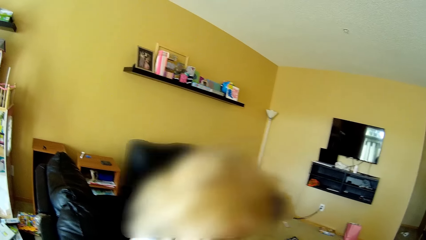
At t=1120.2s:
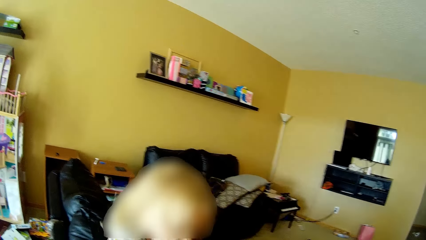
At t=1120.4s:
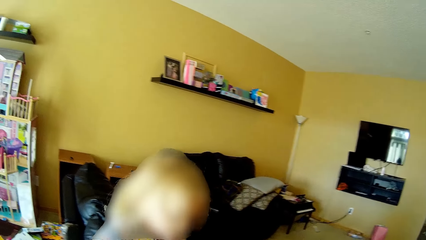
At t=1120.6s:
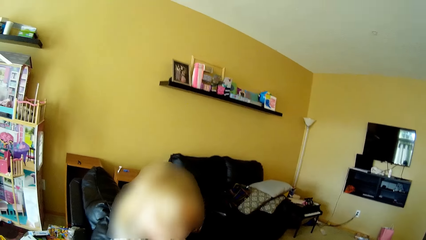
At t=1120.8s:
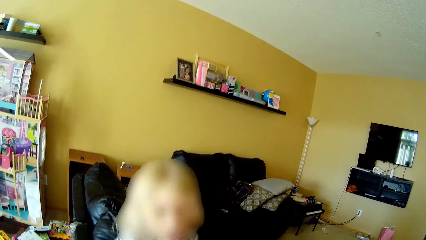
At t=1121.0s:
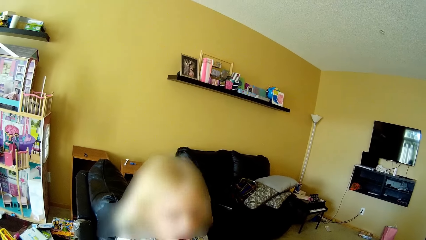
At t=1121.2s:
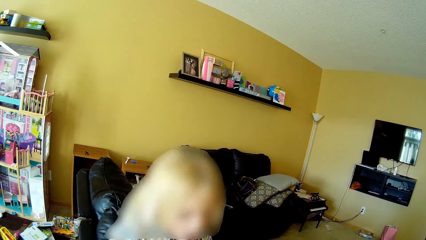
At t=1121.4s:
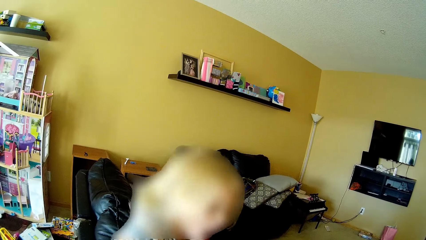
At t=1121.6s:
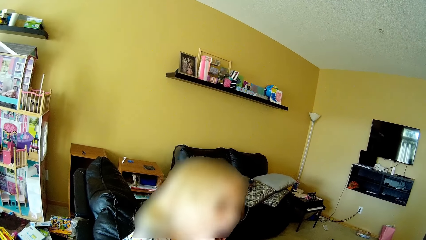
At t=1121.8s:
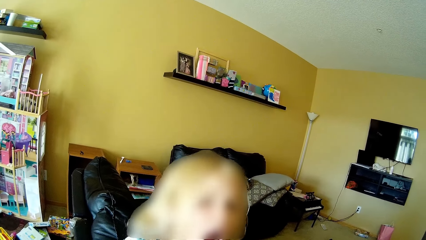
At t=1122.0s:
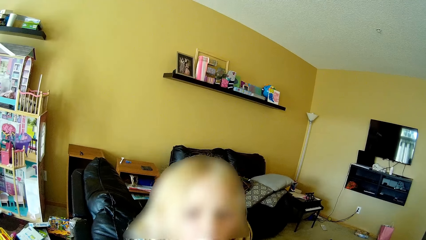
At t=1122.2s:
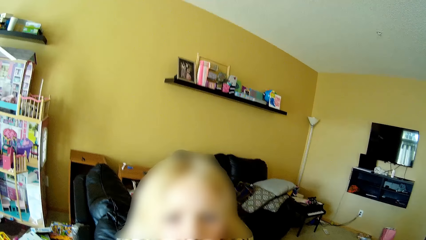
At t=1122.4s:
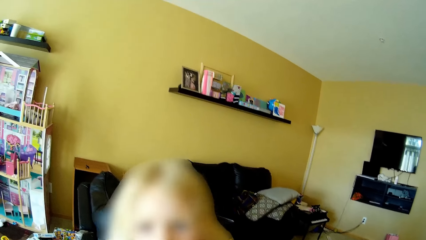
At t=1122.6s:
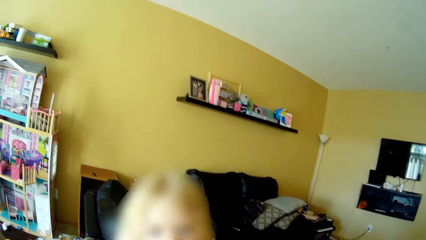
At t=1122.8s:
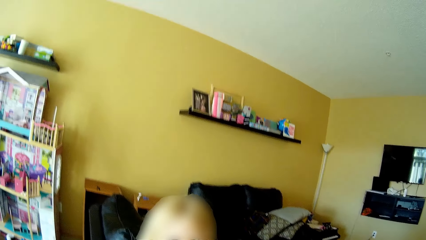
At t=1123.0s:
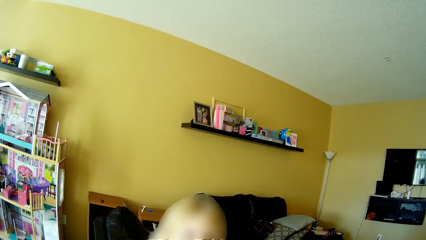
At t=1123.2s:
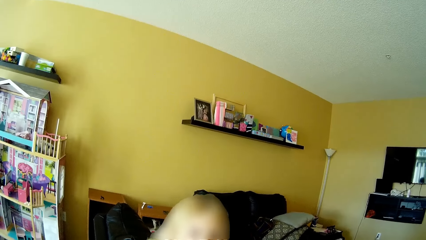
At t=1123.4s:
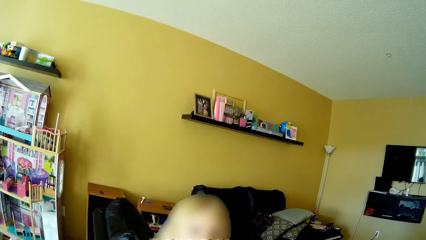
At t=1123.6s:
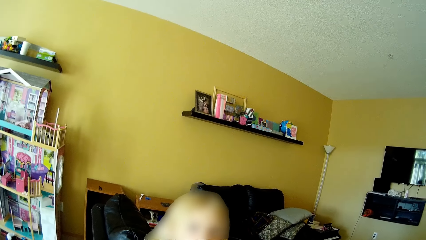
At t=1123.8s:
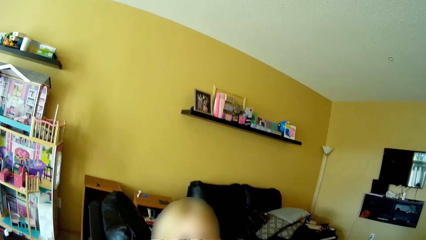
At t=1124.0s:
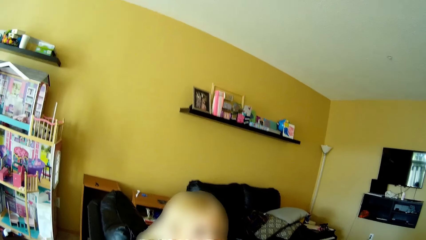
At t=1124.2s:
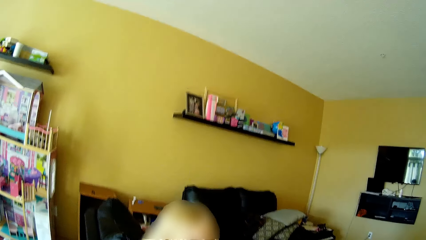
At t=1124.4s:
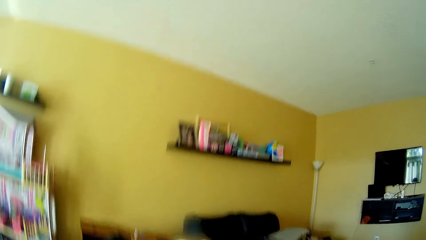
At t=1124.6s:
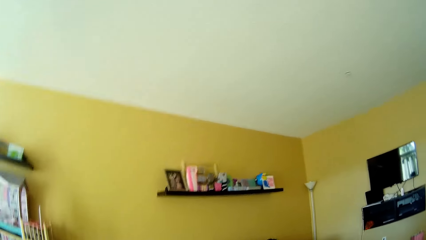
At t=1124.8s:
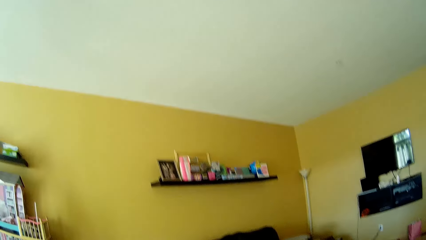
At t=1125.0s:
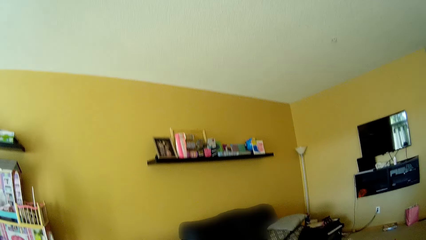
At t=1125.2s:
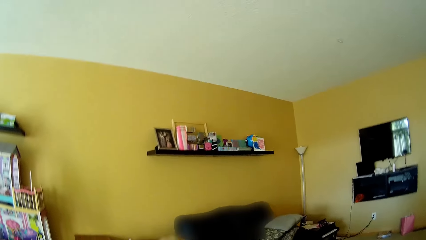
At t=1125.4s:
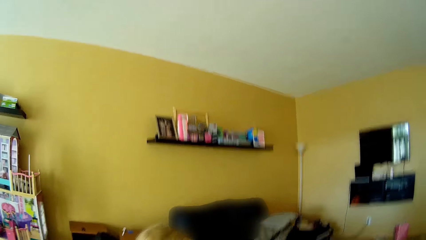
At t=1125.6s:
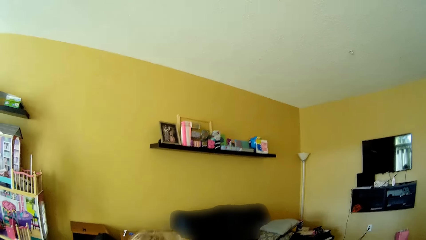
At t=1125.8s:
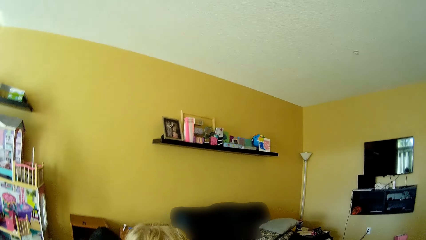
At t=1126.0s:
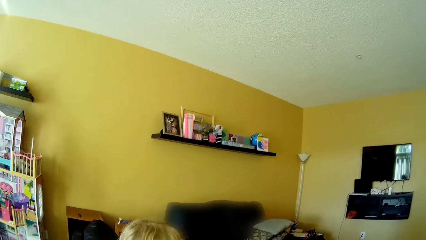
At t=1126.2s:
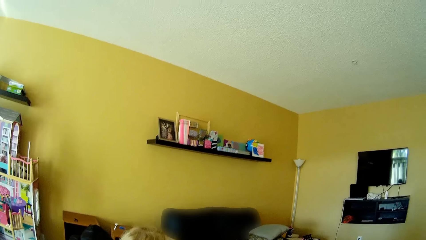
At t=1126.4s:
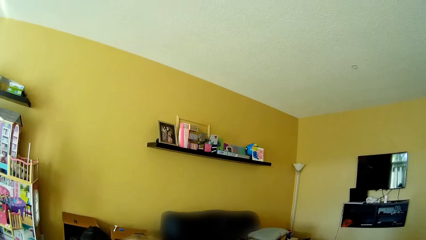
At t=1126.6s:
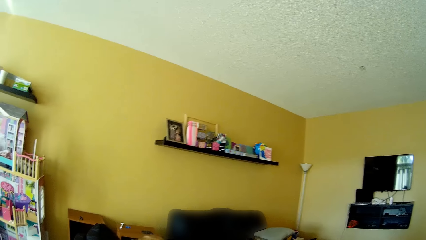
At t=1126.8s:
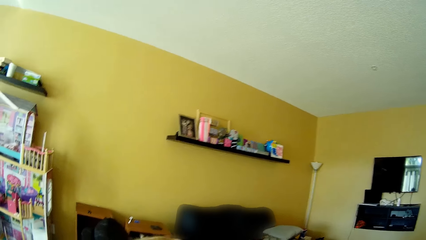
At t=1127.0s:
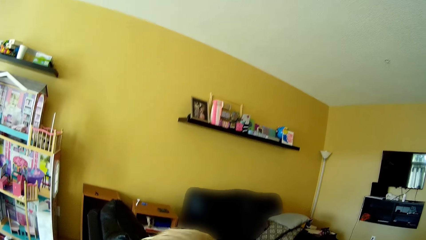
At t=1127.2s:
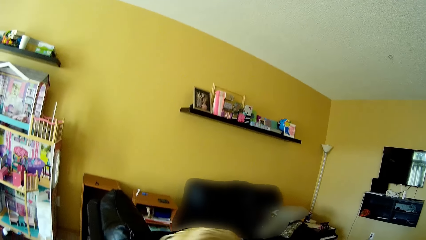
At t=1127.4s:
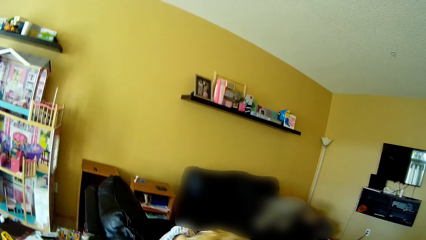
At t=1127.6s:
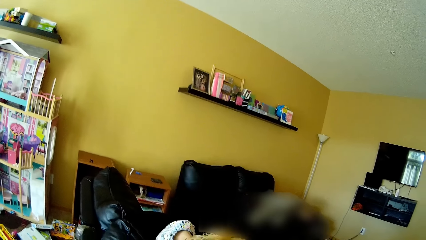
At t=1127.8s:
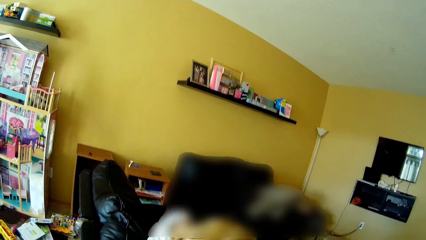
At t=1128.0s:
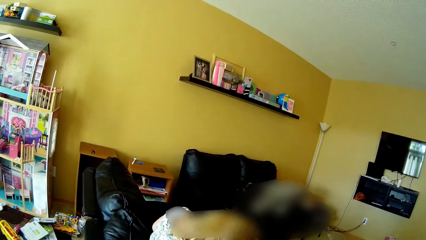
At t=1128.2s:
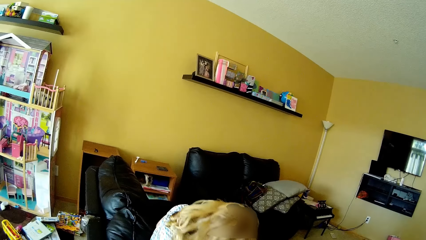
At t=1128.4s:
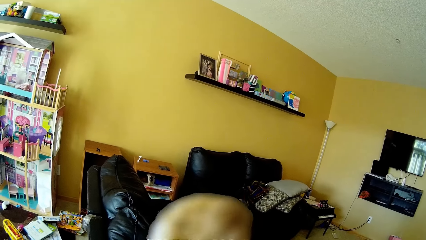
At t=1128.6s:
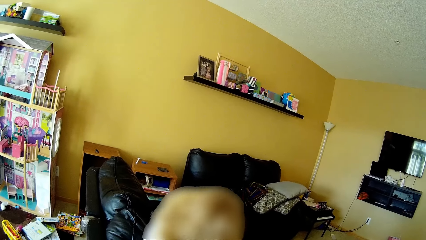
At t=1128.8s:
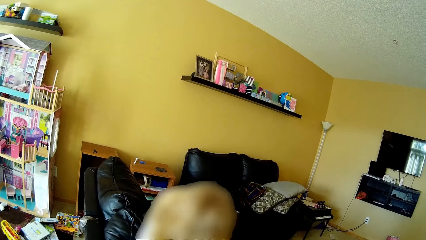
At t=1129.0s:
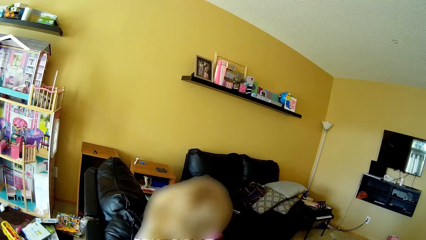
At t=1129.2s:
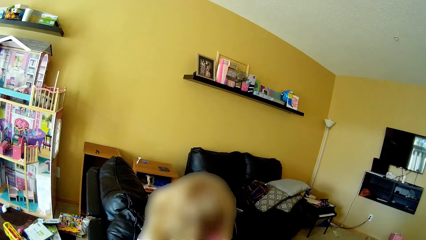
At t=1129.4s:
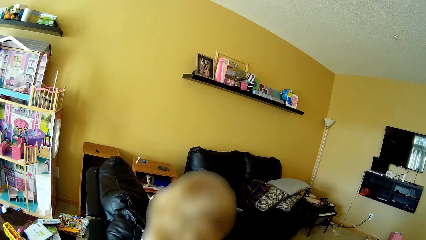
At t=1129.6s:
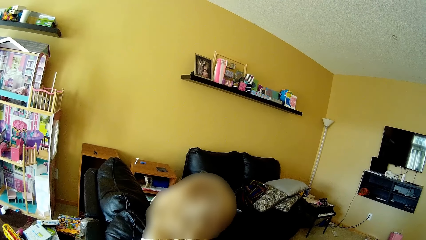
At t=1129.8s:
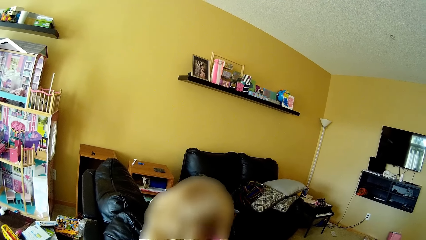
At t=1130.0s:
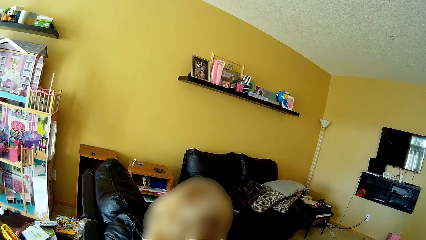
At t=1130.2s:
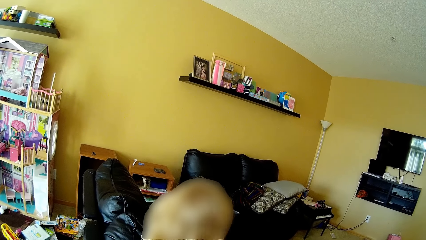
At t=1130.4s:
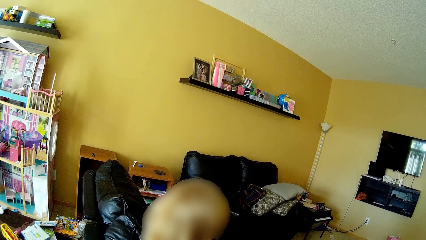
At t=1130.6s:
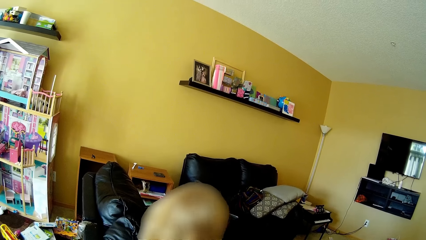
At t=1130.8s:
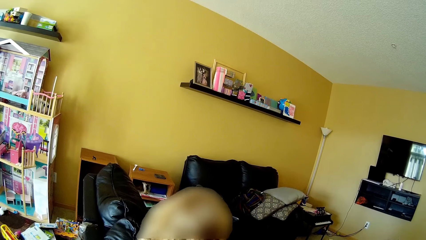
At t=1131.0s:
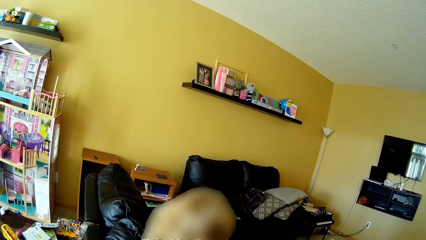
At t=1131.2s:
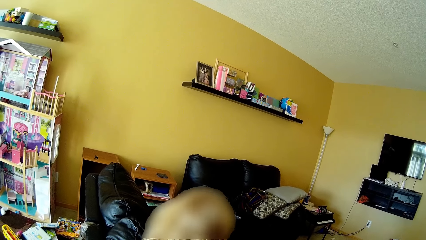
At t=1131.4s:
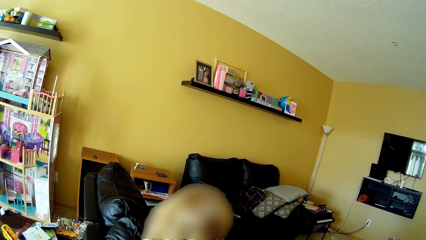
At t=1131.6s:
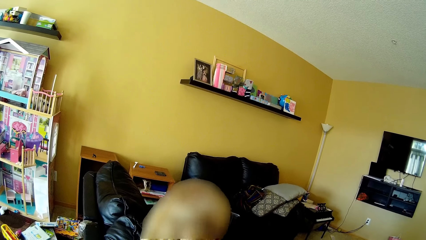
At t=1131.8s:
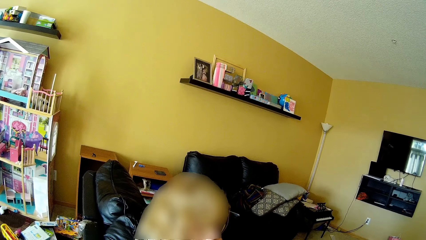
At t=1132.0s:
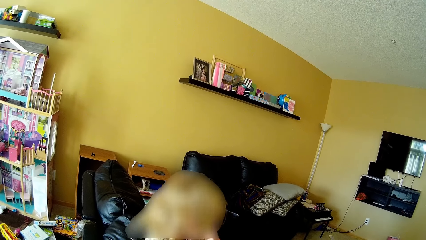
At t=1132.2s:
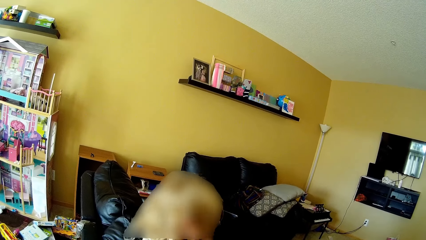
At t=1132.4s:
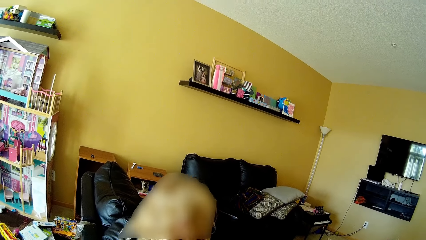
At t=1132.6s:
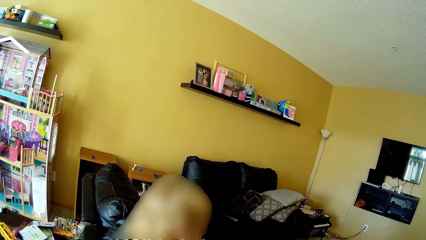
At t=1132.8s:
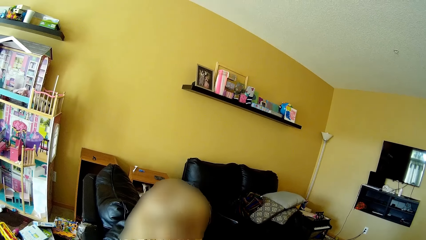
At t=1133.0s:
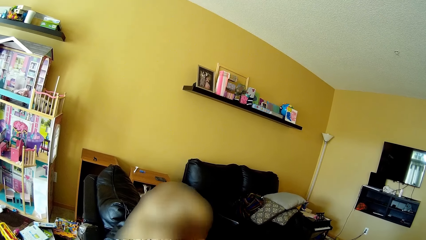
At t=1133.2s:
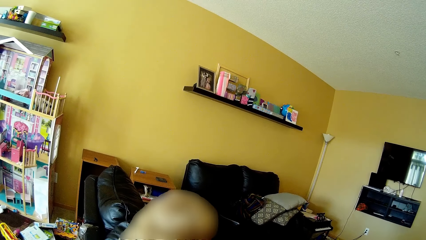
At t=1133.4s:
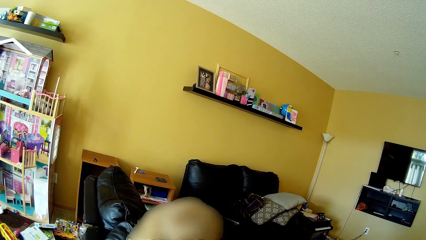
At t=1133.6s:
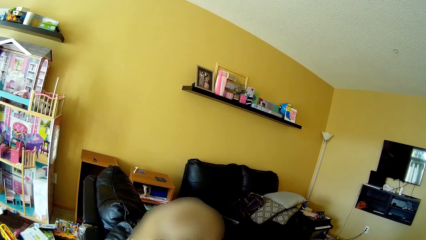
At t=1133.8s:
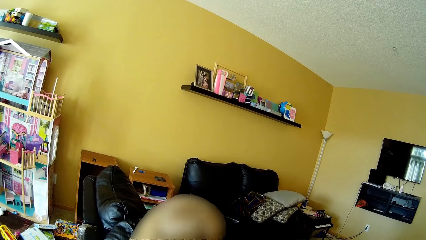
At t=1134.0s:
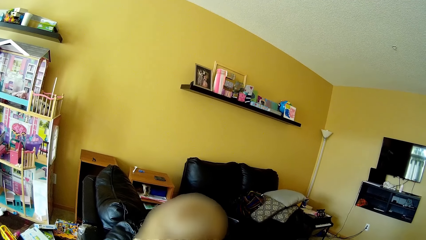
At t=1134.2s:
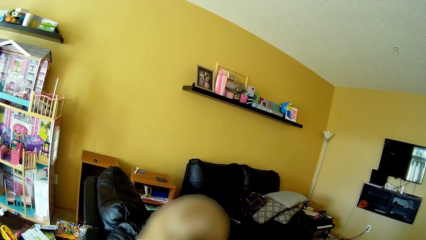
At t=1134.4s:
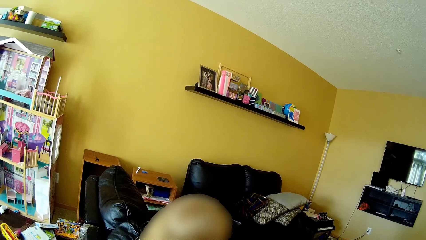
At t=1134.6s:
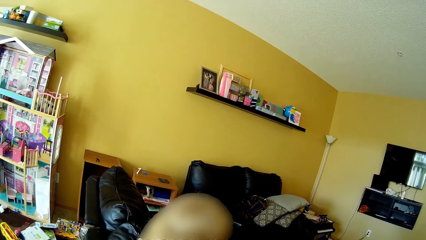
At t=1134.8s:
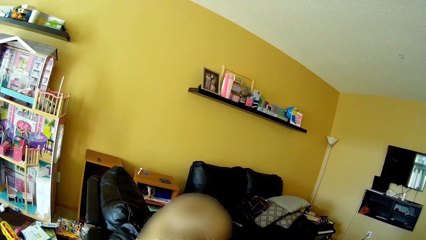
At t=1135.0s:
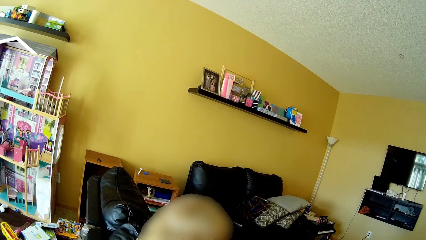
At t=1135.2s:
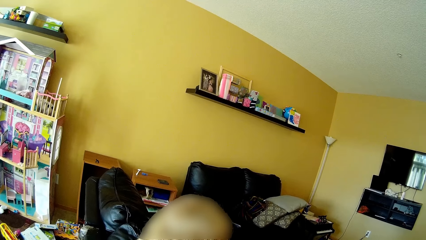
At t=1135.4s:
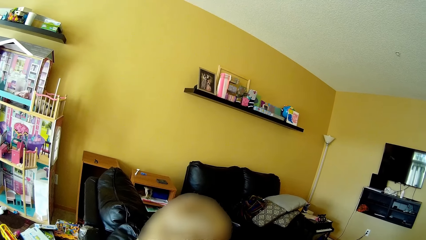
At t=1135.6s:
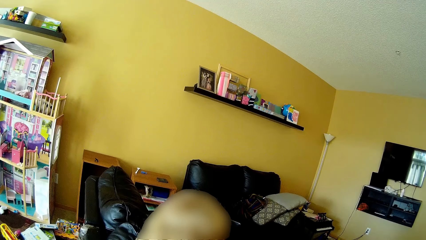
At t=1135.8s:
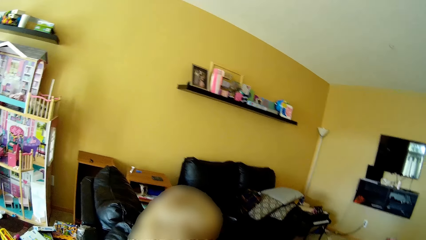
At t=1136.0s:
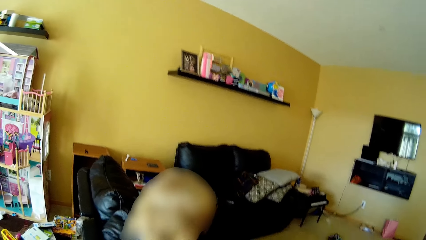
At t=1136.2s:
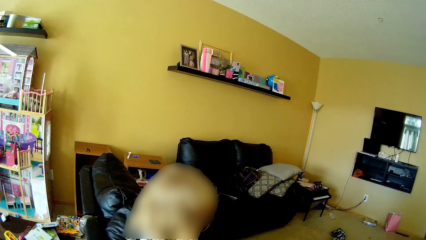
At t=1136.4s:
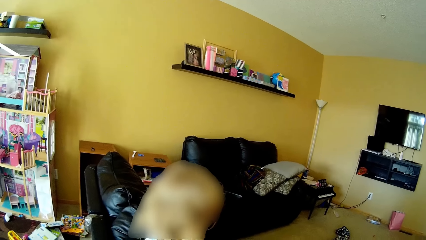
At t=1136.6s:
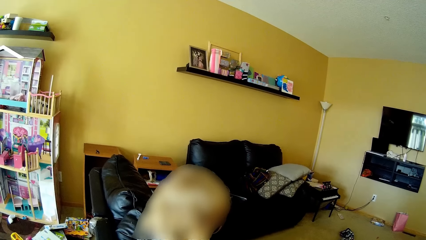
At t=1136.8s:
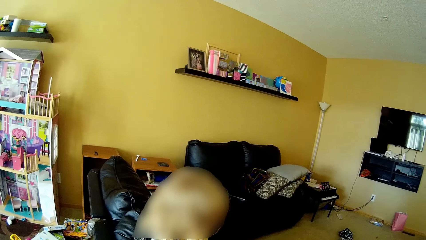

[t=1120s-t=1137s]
The camera wearer talks to the girl. The girl hums a song. The camera wearer talks to the girl. The girl talks to the camera wearer. The girl combs her hair. The camera wearer talks to the girl. The girl talks to the camera wearer.
